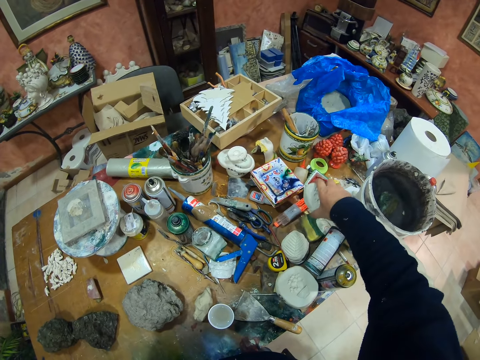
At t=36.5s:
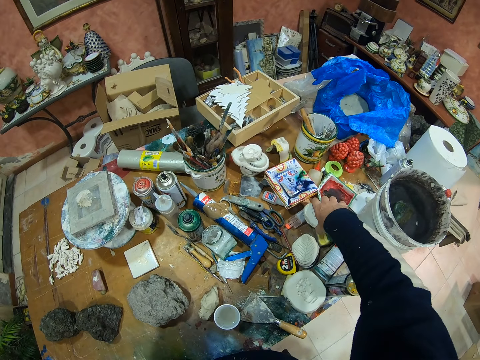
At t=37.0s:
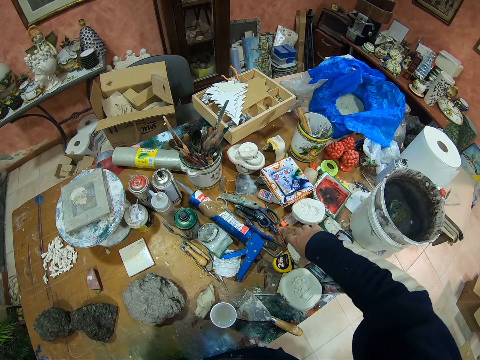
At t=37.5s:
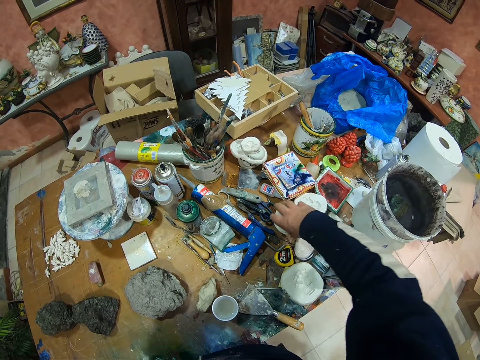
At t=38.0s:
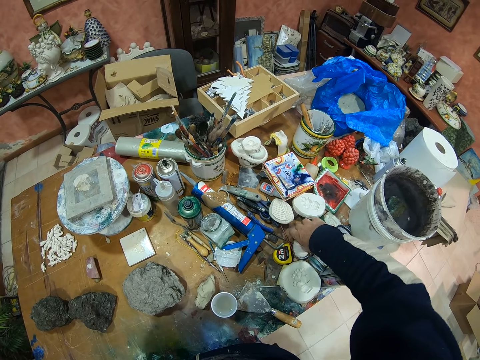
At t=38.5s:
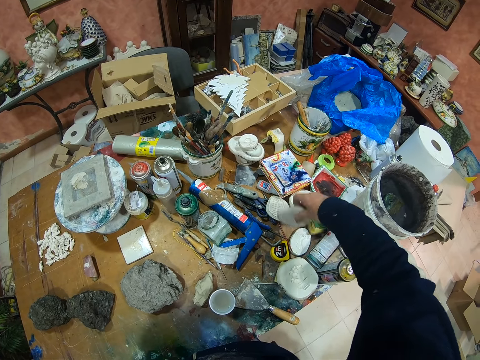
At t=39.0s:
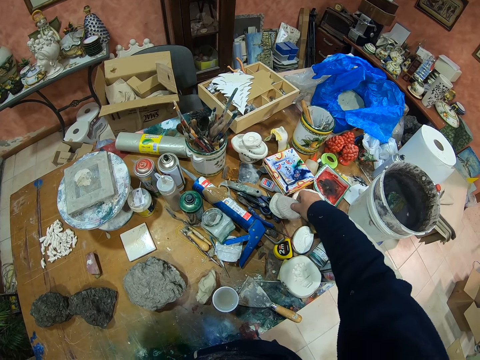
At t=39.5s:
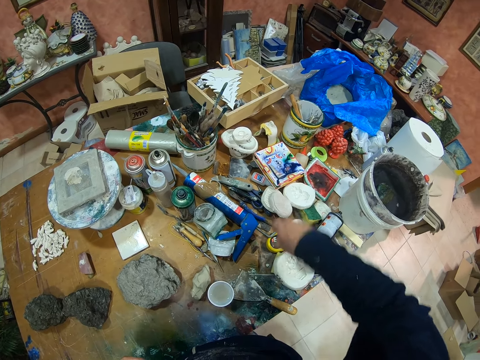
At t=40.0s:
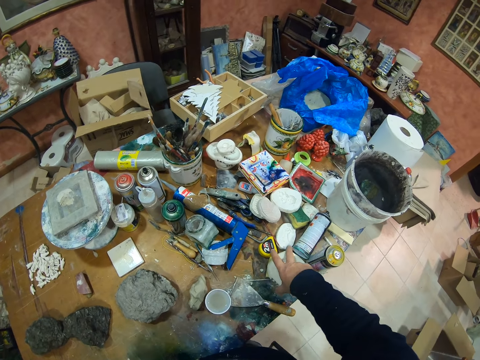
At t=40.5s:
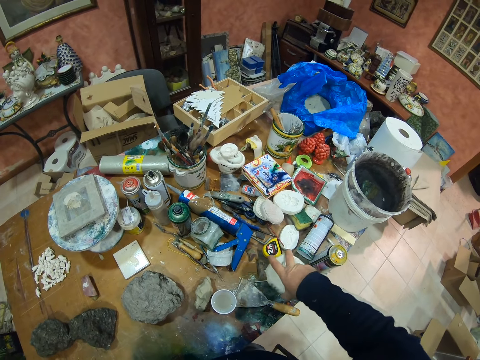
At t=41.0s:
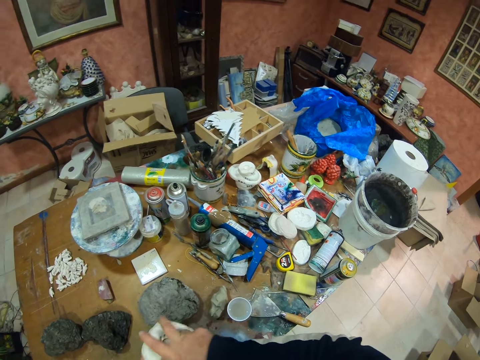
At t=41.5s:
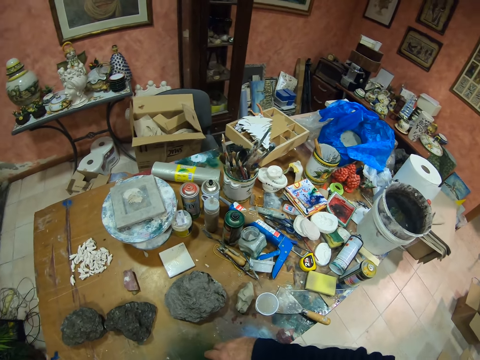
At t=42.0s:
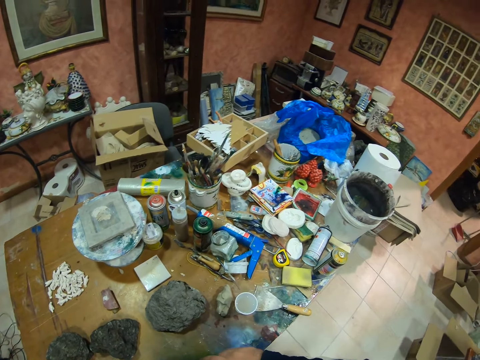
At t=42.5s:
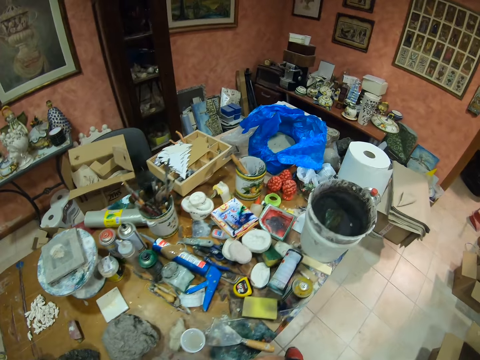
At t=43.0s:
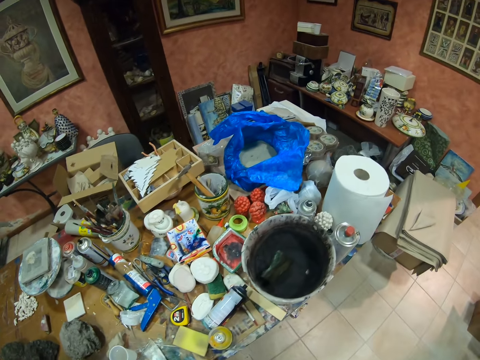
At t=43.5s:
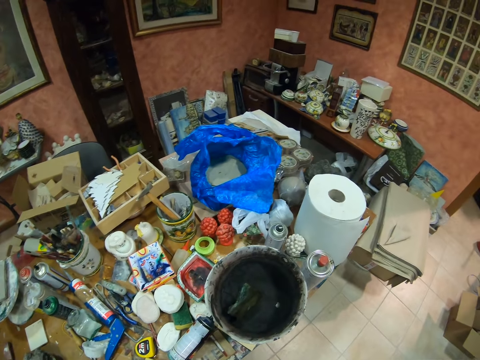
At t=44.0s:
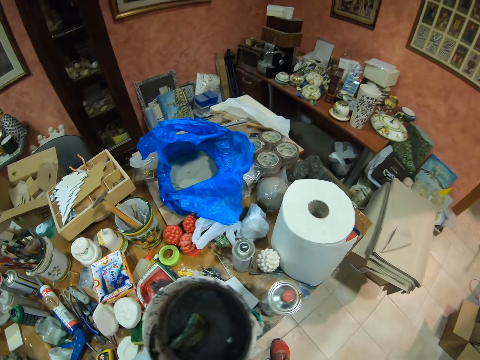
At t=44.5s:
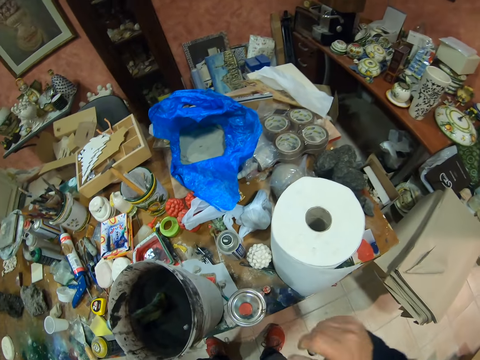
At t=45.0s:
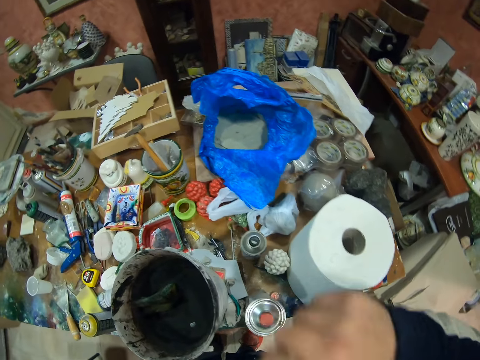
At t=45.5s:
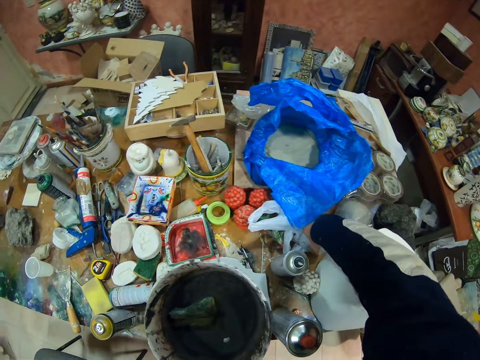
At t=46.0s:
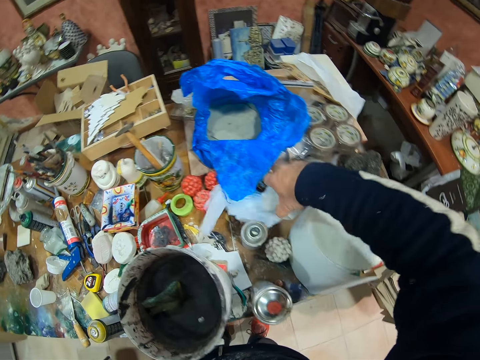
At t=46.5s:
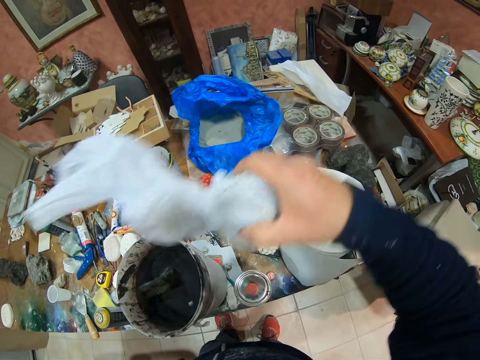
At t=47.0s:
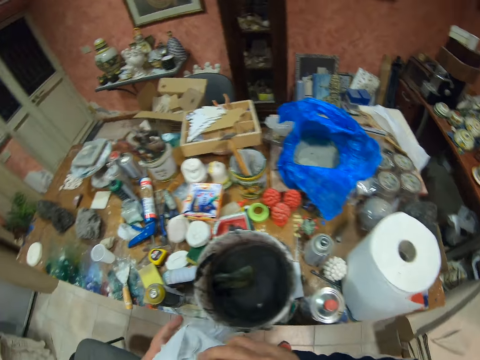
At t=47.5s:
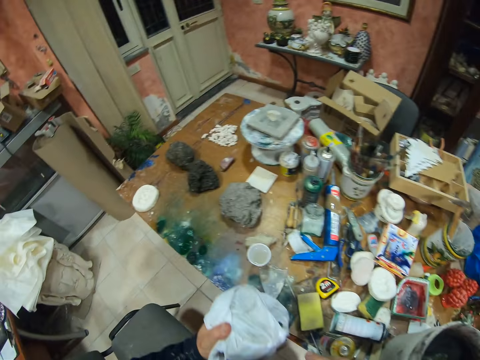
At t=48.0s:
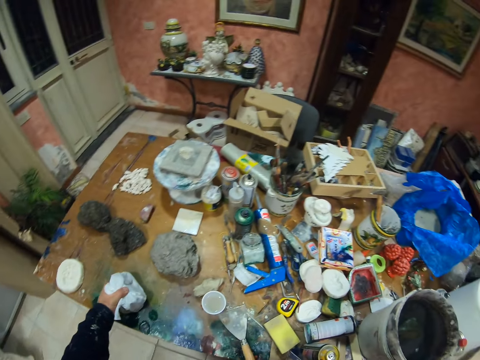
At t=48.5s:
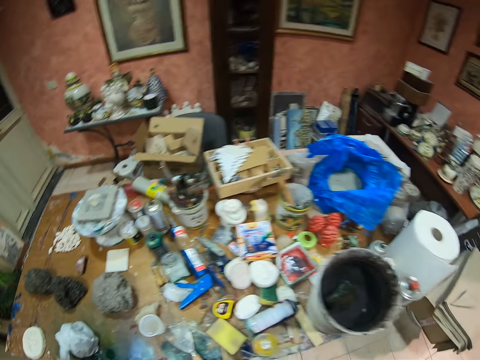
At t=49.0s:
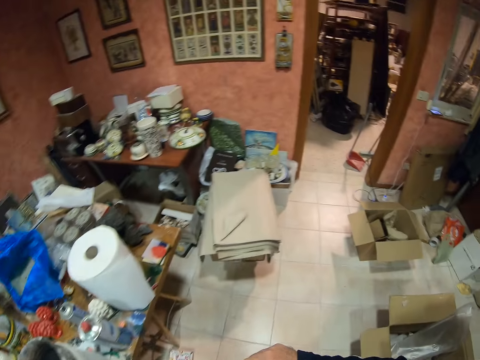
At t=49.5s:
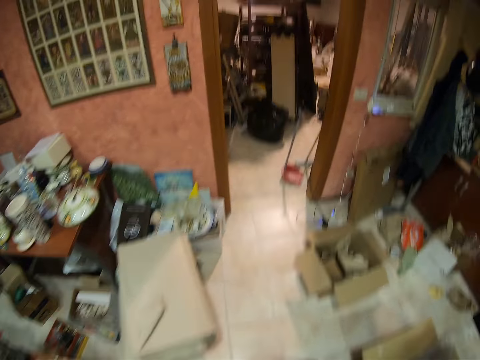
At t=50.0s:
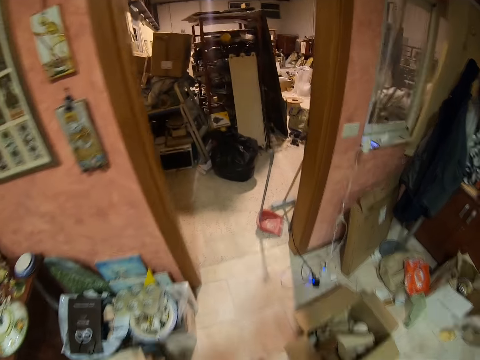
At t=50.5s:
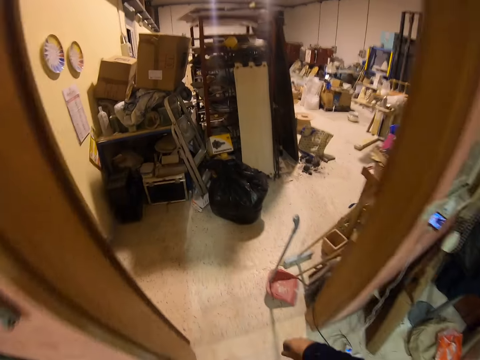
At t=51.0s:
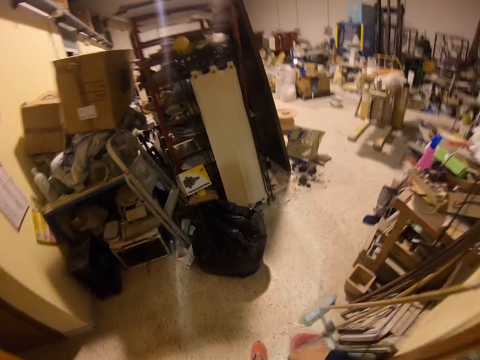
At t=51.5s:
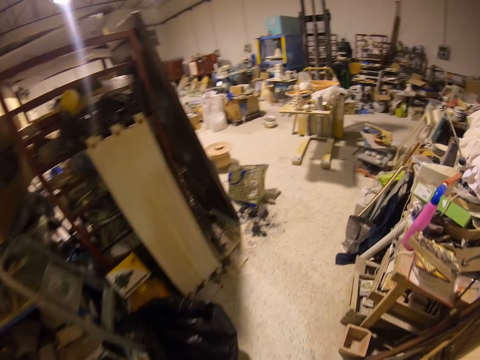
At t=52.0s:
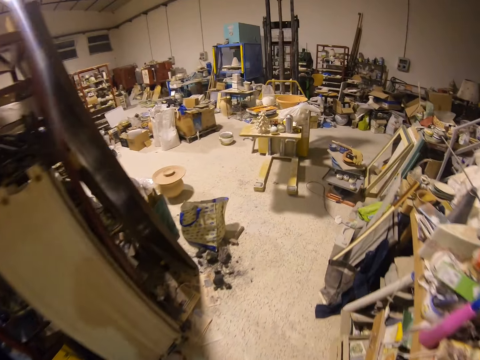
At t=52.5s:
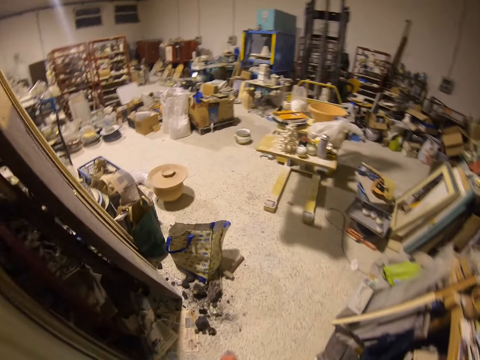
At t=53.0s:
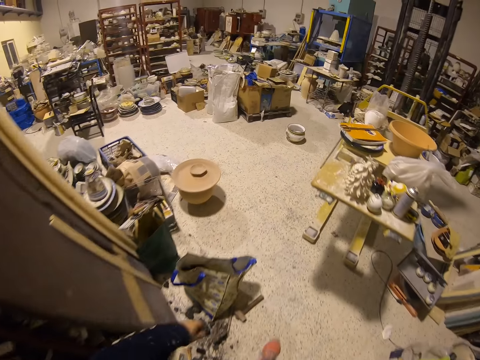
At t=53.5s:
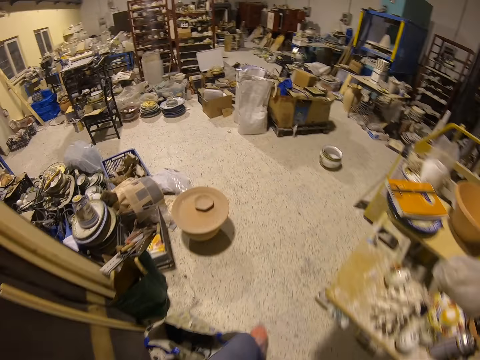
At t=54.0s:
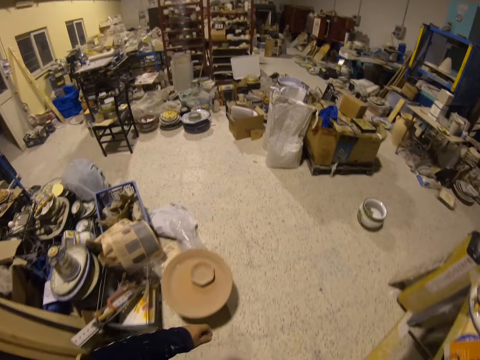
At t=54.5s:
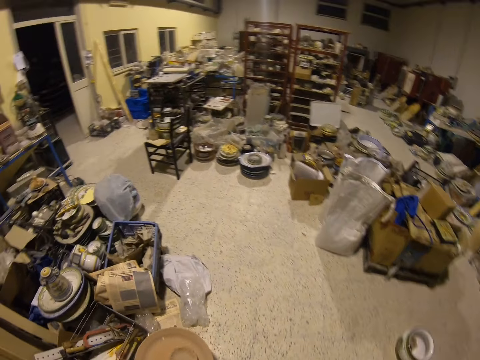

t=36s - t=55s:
The camera wearer touches something. They move the stones on the table. They move a stone on the table. They walk. They pick a polythene bag from the table. They touch a paper bag. They place the polythene bag on the table. They walk in the pottery.

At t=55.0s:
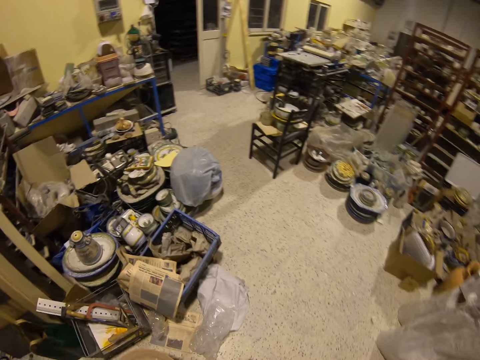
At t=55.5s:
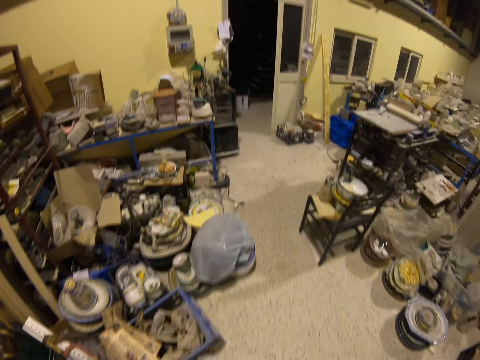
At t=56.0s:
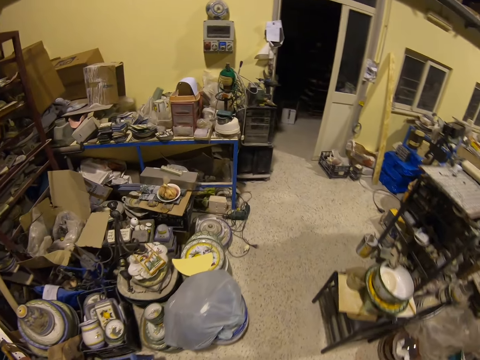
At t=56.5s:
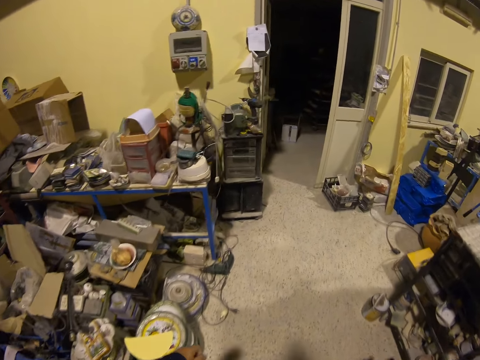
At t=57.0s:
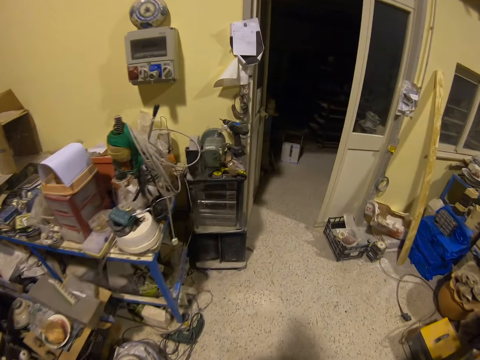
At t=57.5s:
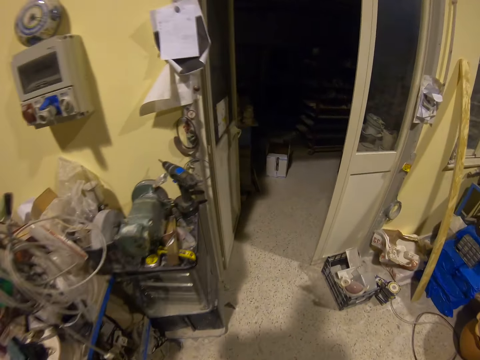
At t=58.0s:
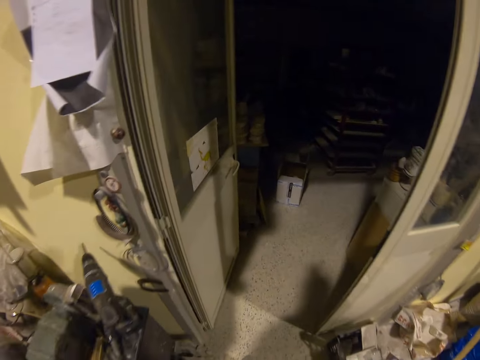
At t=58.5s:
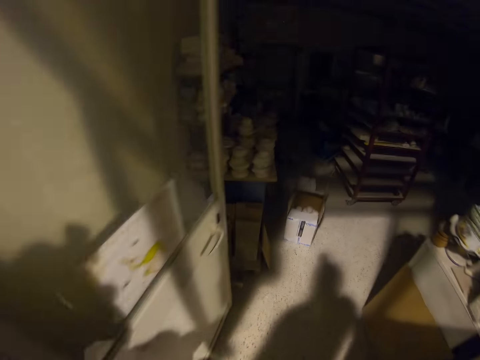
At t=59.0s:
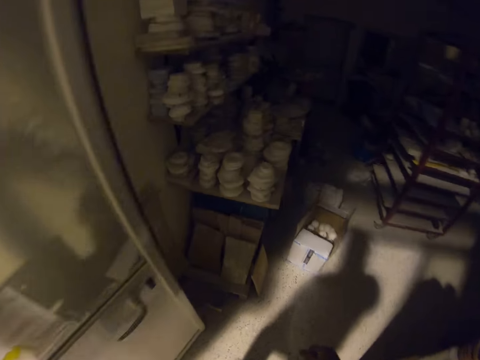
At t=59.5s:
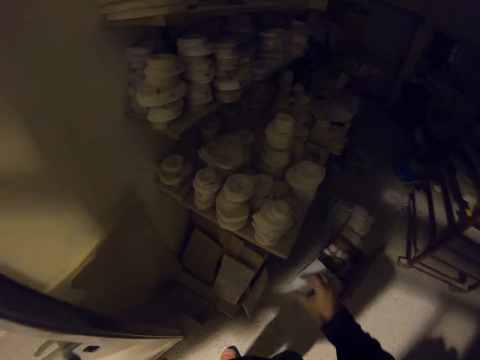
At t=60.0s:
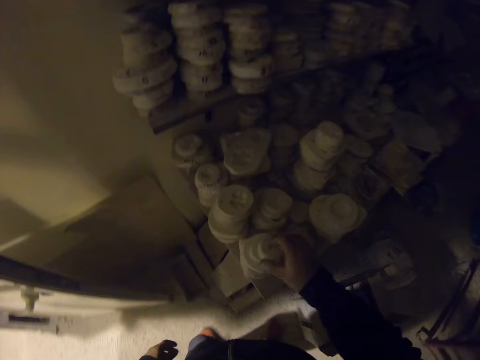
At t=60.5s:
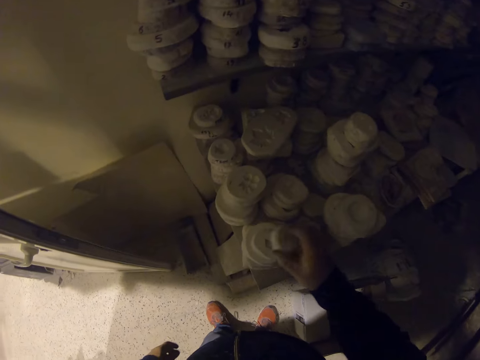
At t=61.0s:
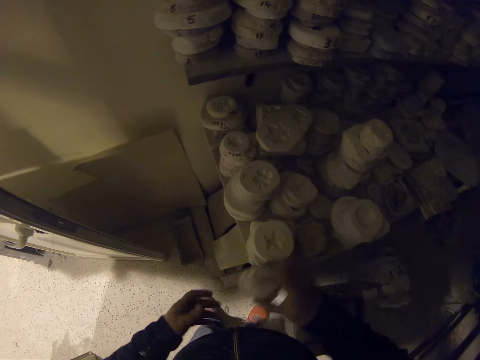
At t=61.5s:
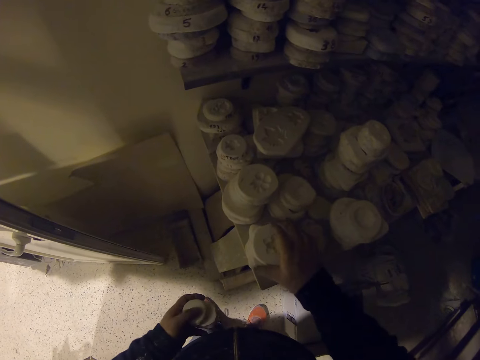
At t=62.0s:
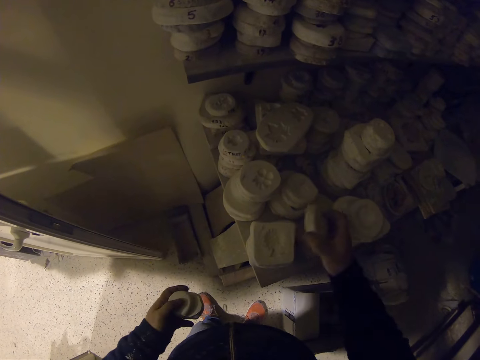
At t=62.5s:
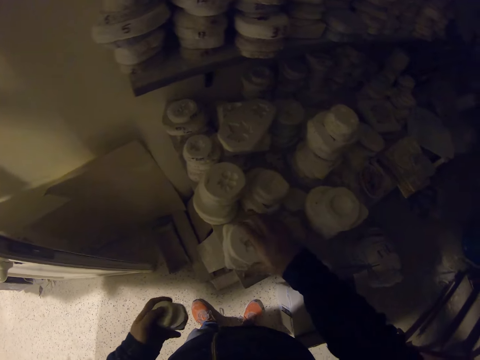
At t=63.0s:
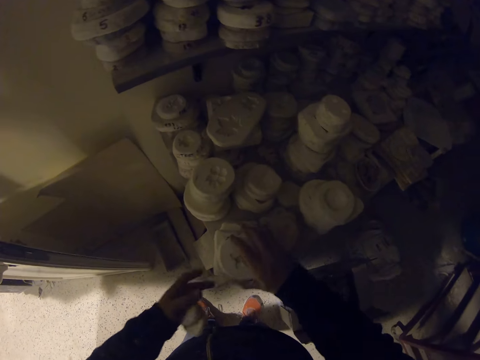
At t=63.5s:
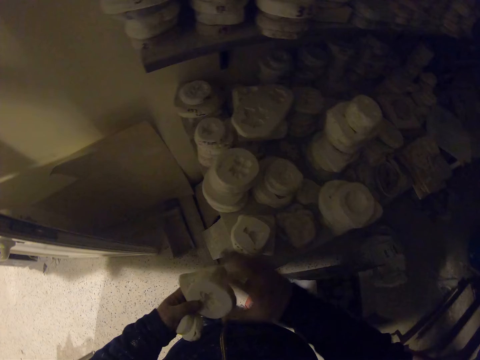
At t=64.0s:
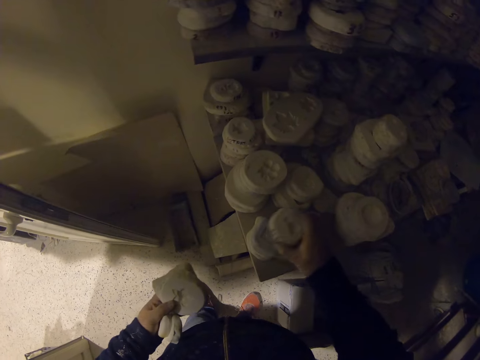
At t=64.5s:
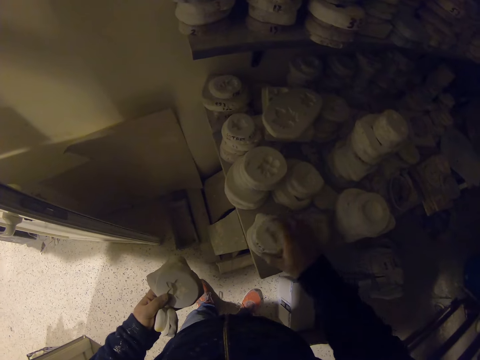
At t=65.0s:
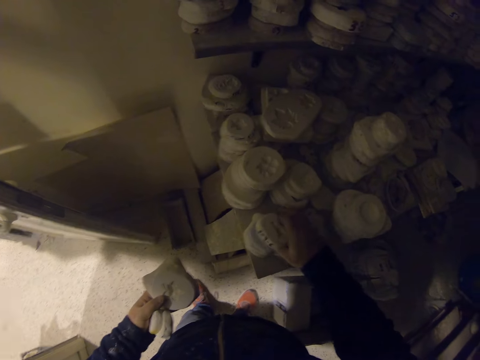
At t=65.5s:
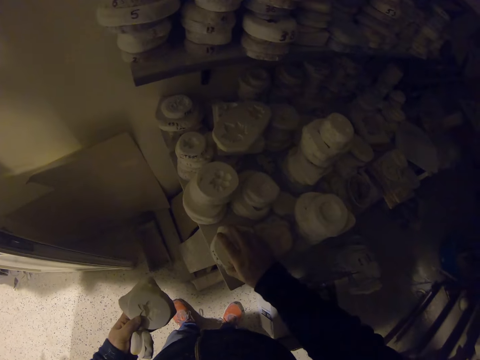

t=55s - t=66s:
The camera wearer touches something. They pick stones from the shelf.
